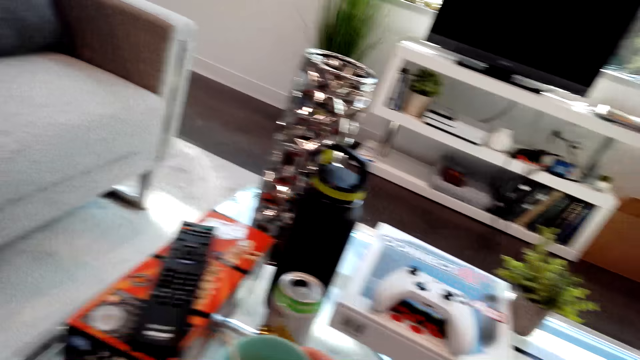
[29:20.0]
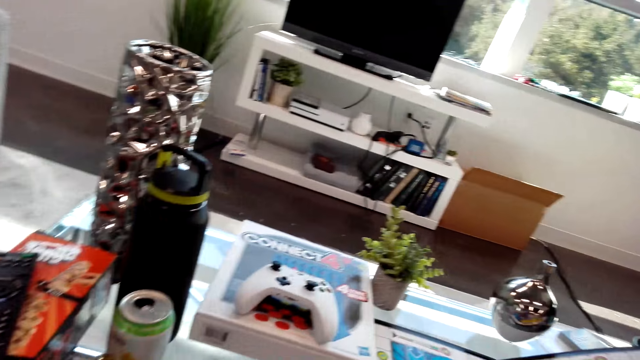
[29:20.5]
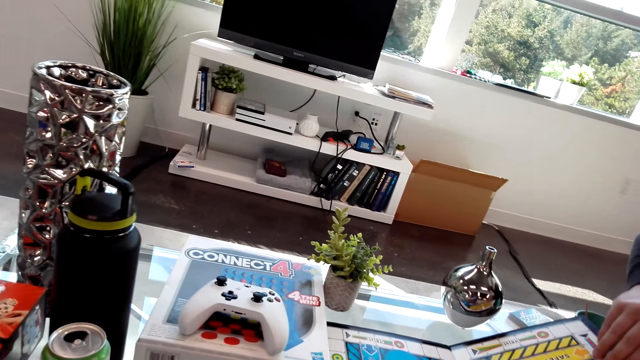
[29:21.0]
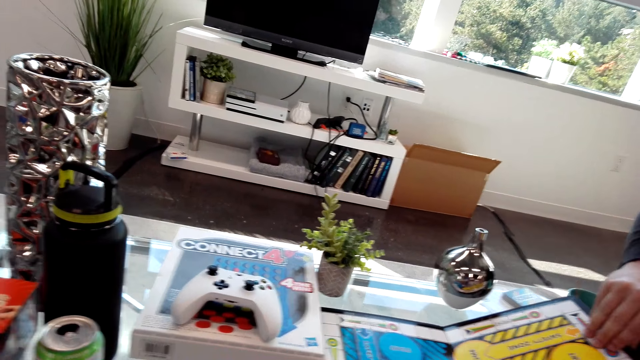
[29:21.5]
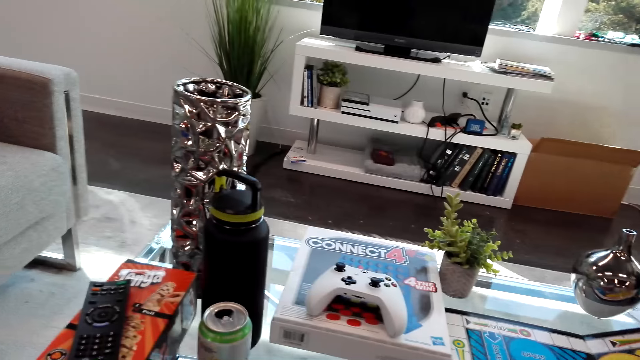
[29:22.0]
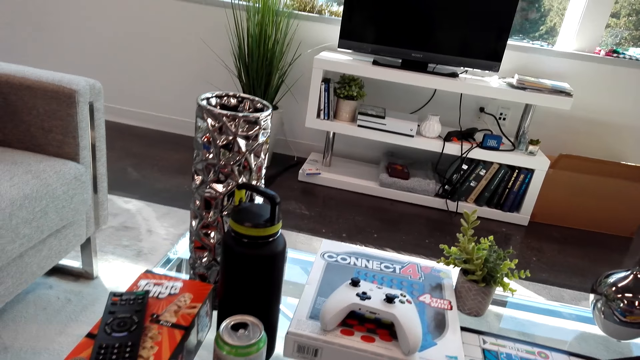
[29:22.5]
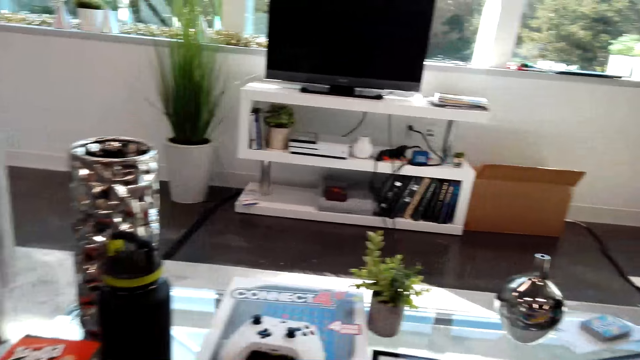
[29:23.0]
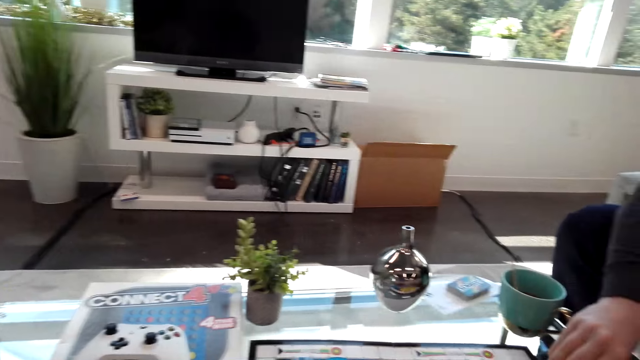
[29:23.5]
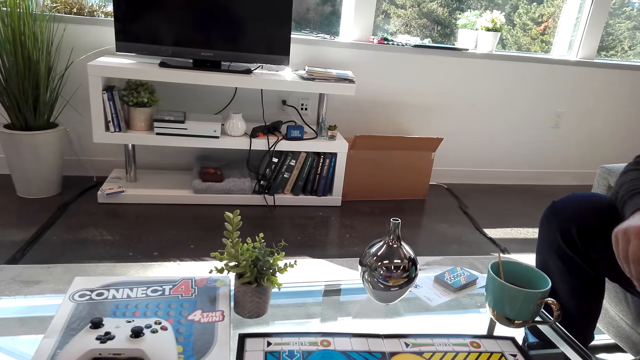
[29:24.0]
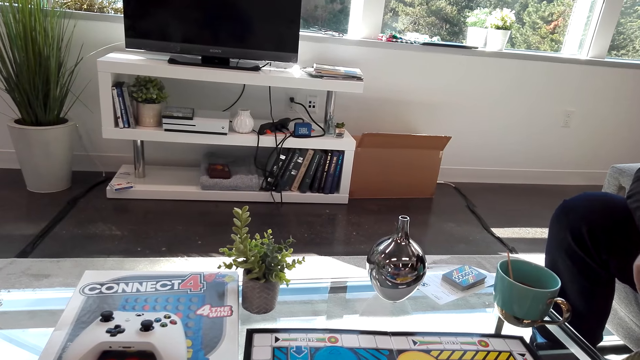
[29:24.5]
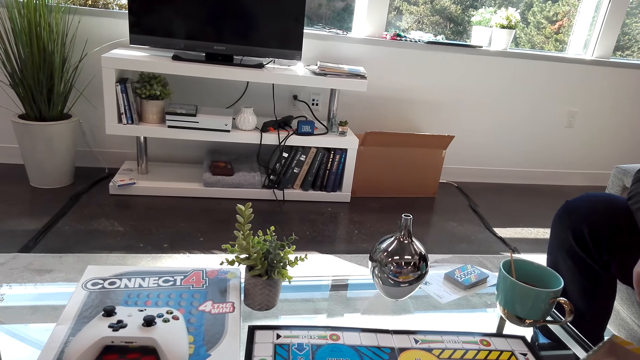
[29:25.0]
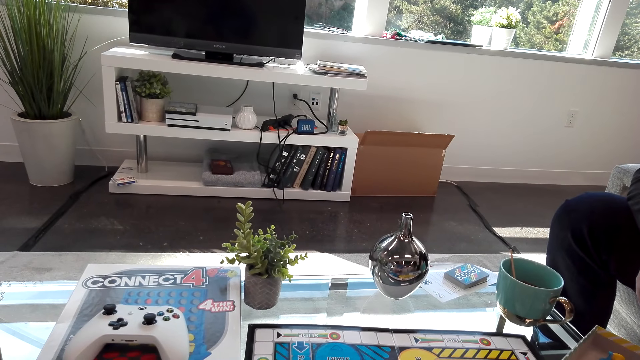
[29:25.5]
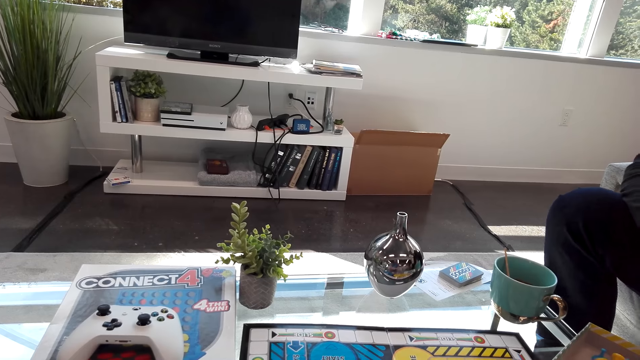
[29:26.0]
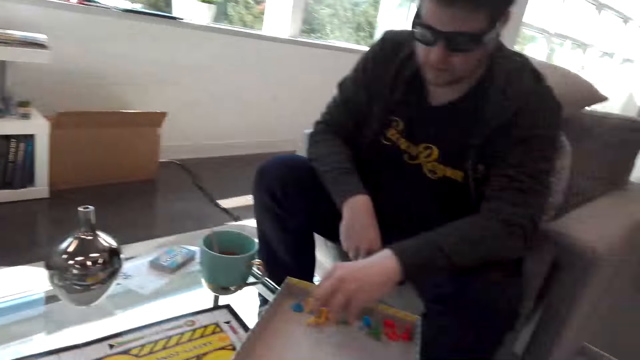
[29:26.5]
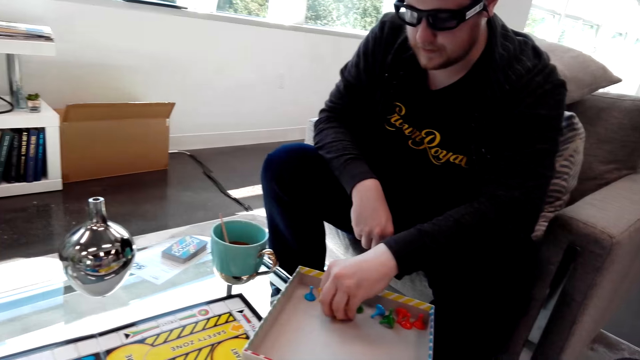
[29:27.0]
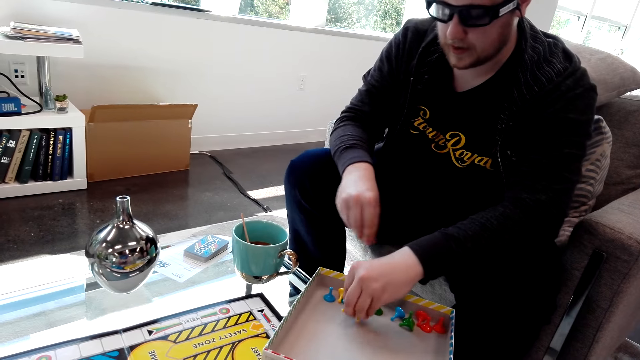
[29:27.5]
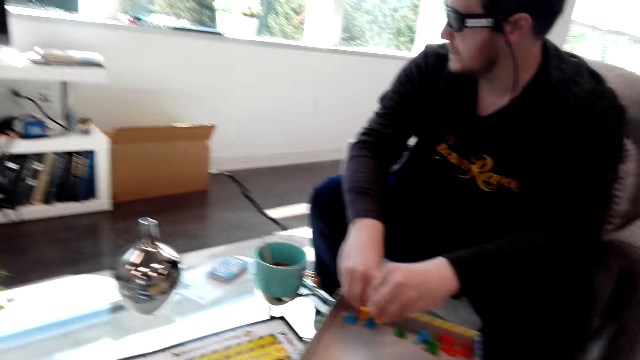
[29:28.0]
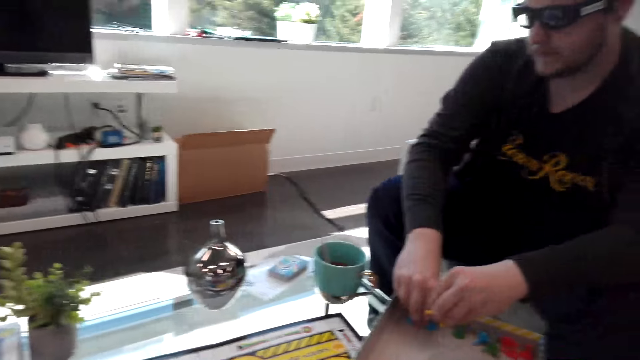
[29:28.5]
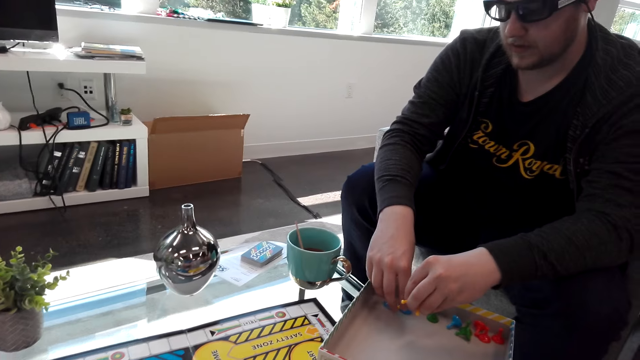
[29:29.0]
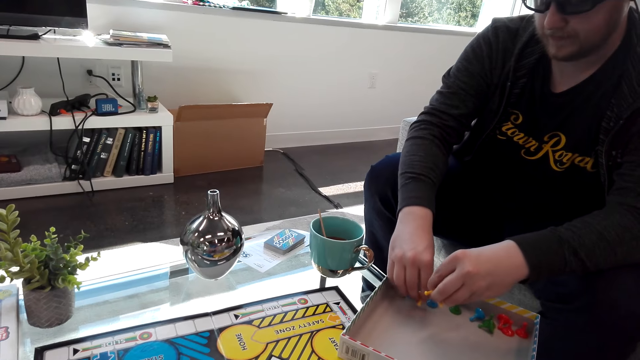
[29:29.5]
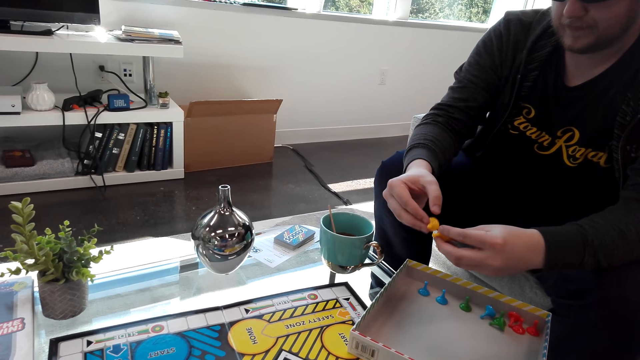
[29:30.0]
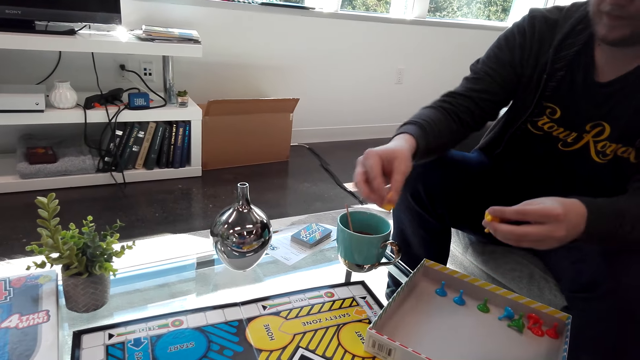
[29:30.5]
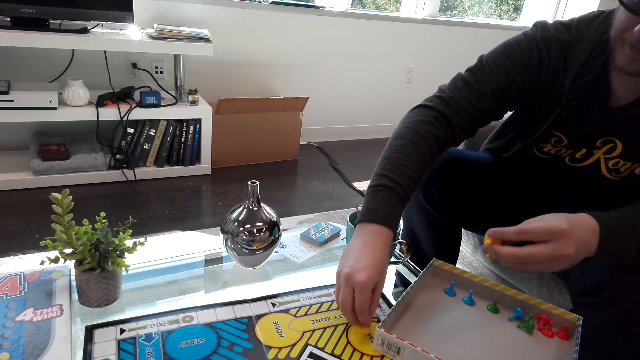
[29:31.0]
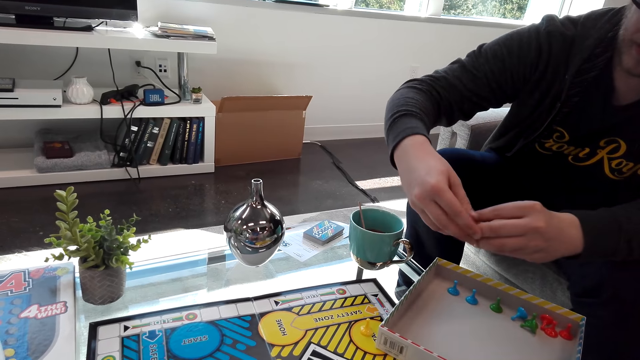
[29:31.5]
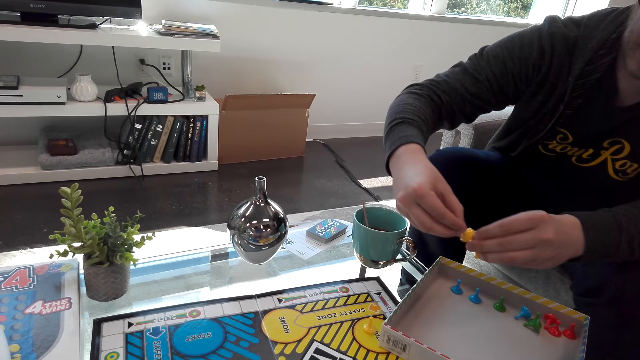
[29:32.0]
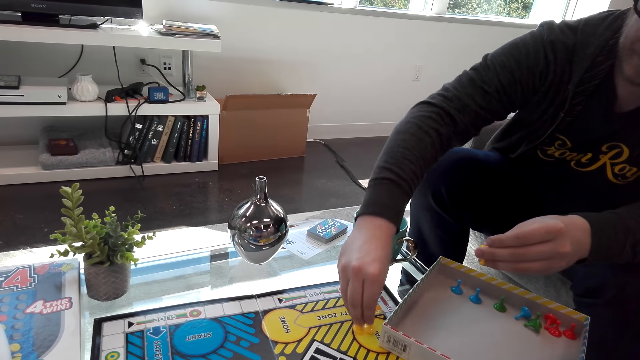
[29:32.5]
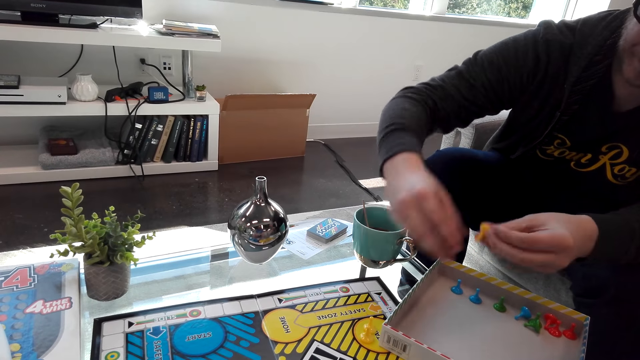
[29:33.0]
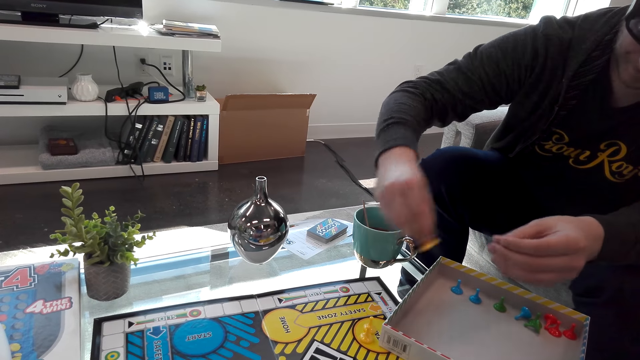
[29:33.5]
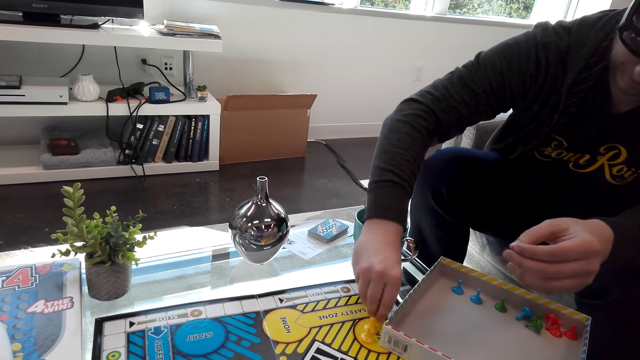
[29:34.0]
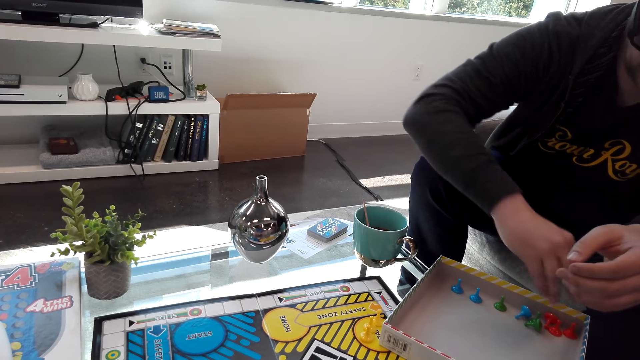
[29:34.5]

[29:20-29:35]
A man picks up the dice. The camera wearer plays the game with the man. The man assembles the pawns and puts the dice on the board.

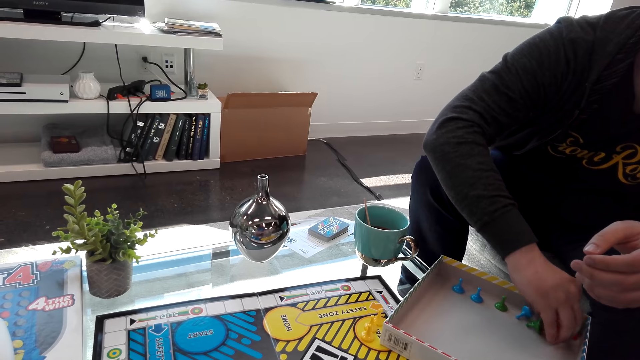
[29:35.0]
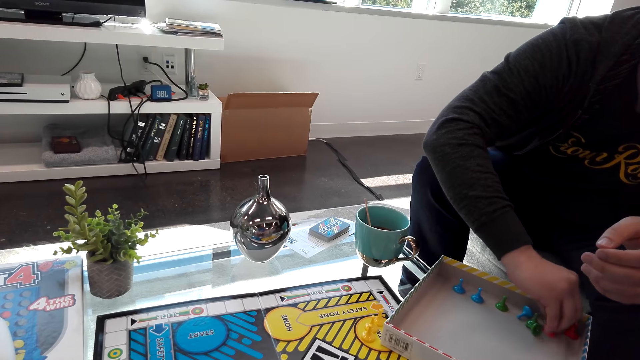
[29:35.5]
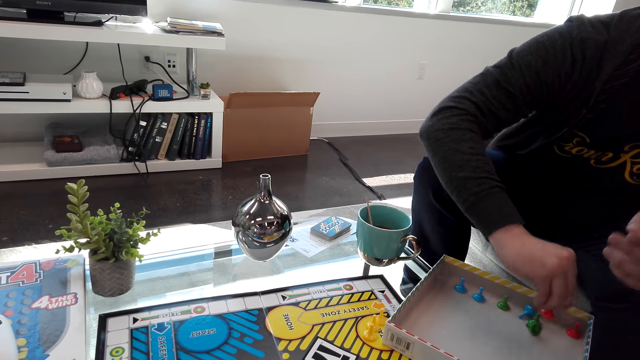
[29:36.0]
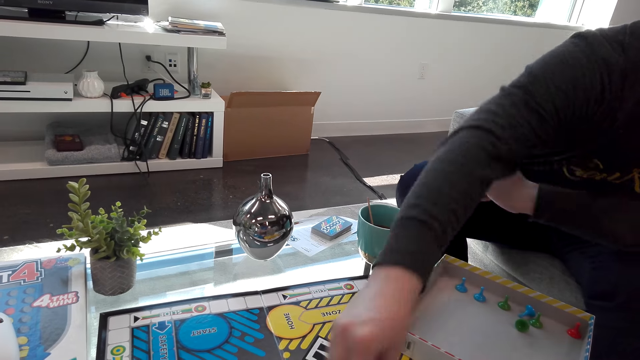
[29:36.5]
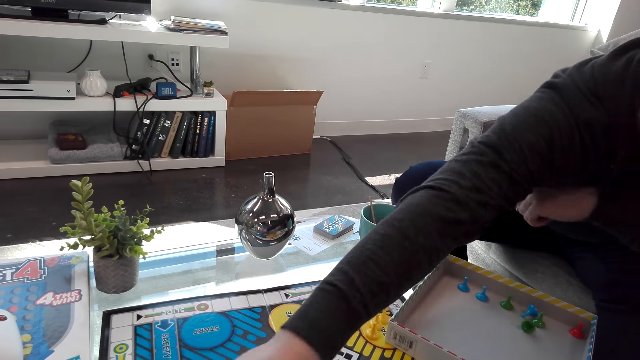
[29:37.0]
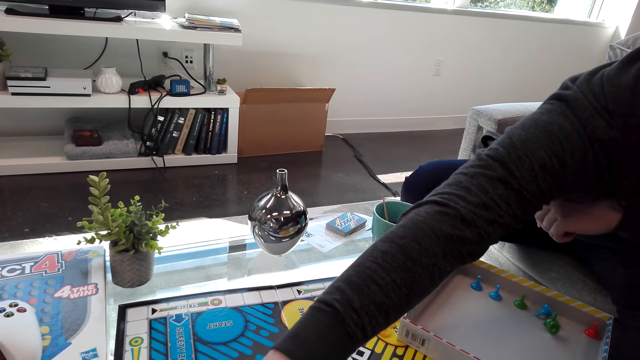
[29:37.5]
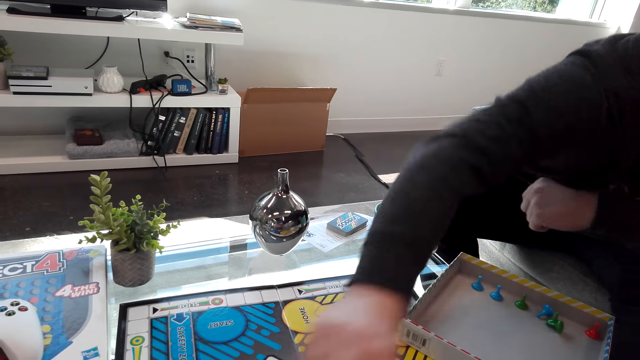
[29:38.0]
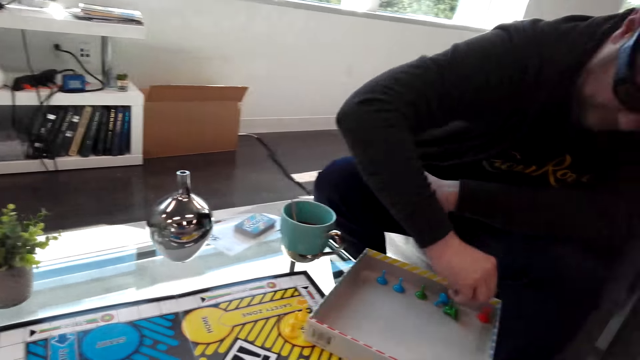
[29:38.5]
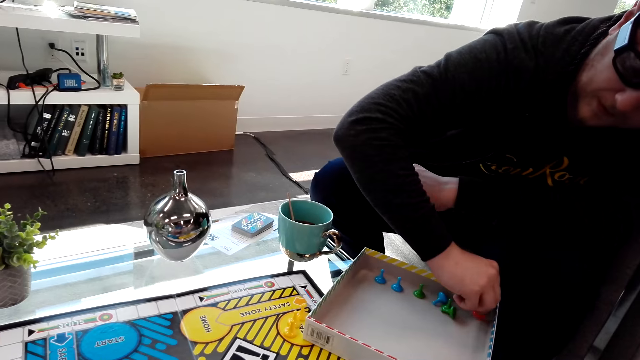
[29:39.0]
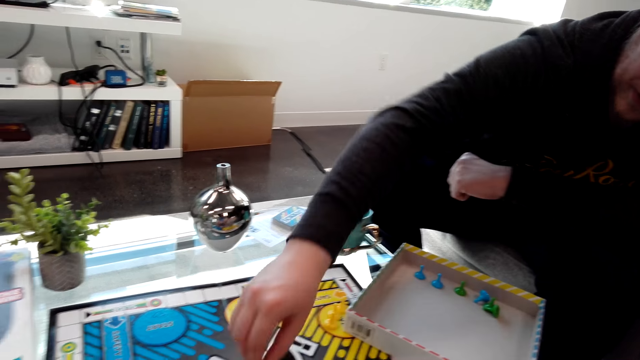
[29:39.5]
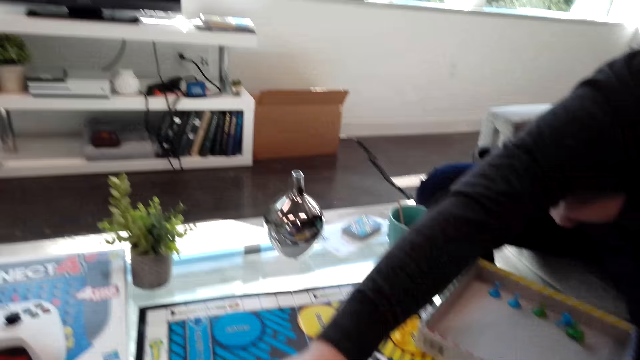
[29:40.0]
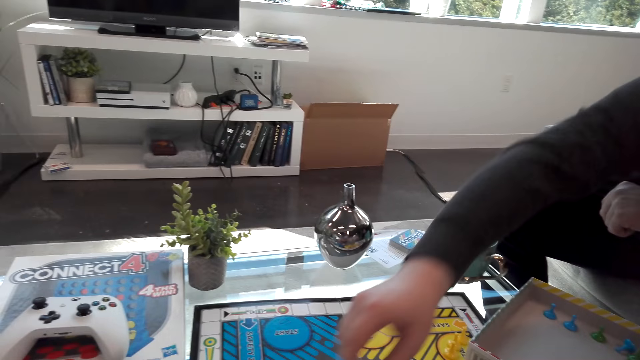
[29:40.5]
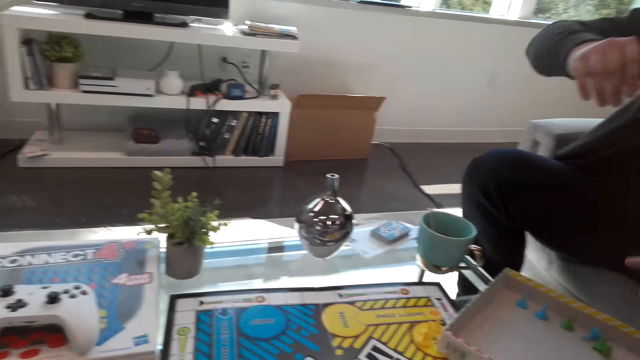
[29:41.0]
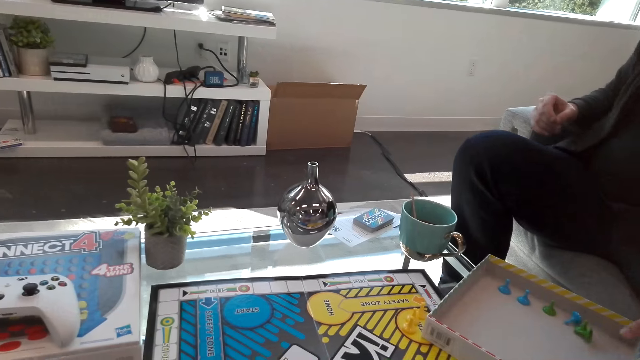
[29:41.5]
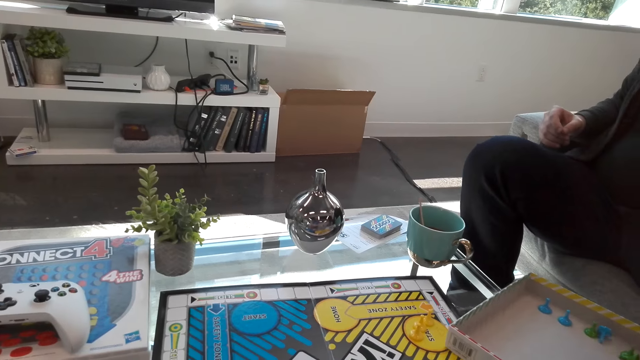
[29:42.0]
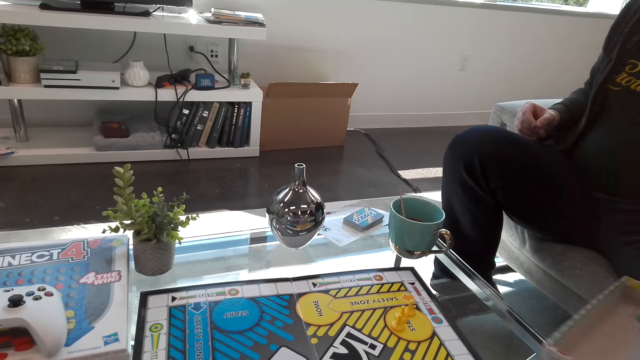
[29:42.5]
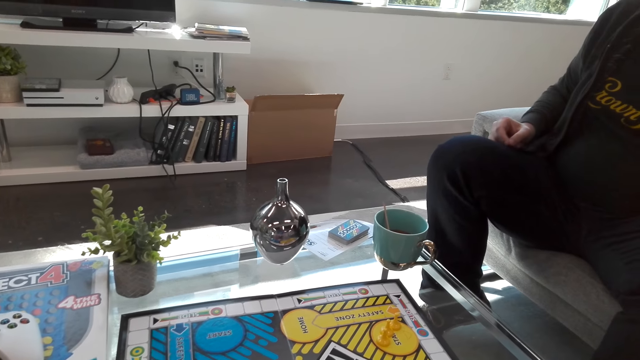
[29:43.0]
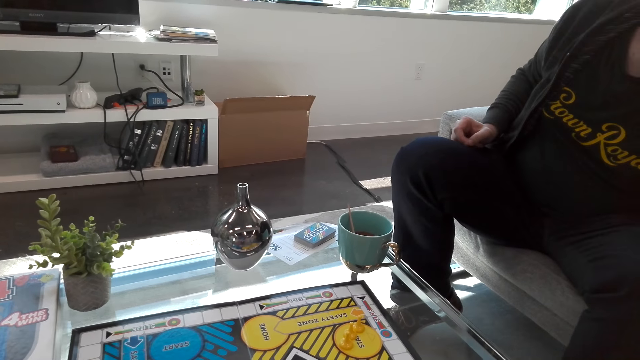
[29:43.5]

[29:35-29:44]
A person puts the box on the floor.
